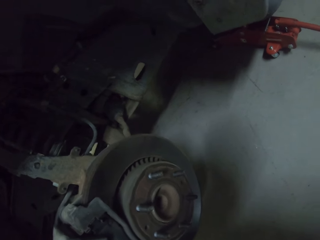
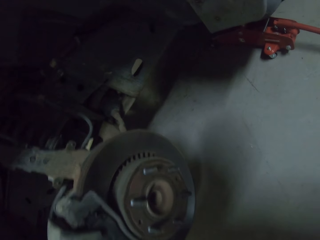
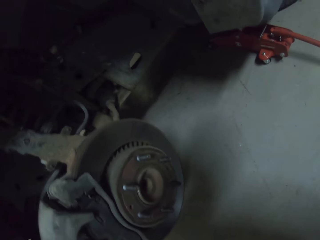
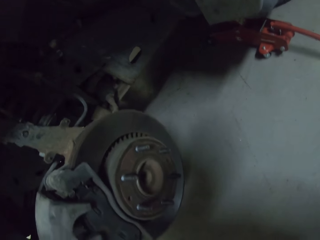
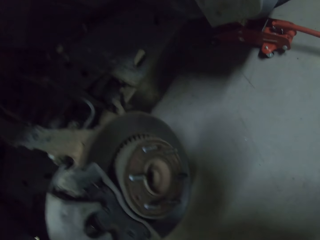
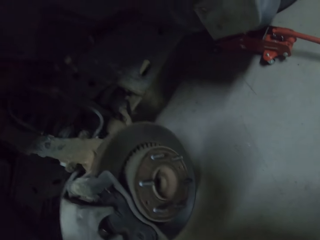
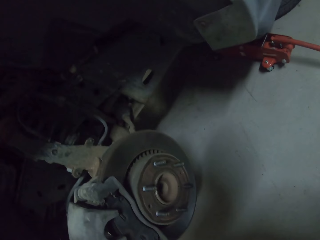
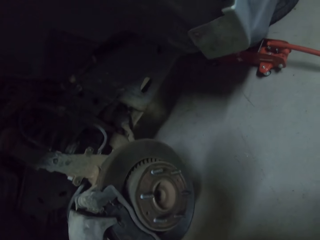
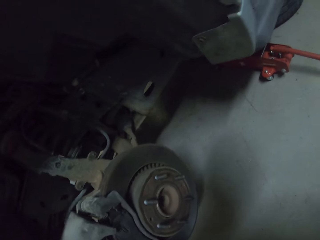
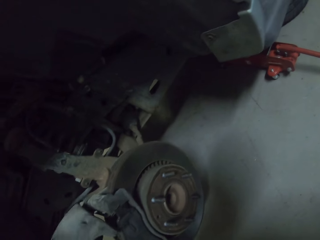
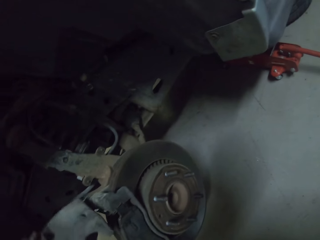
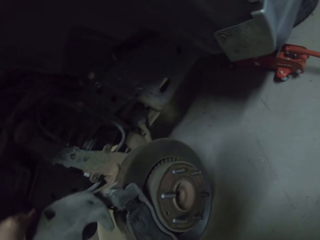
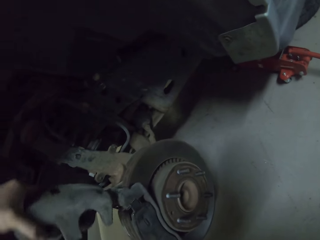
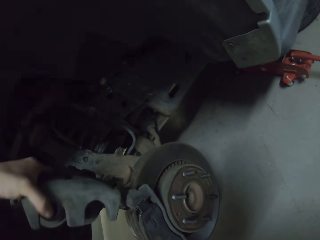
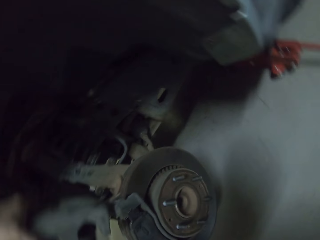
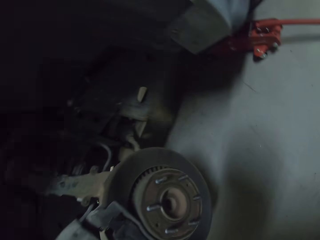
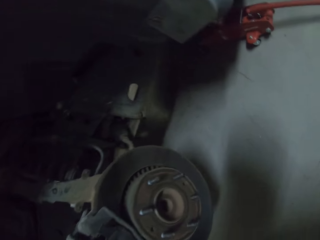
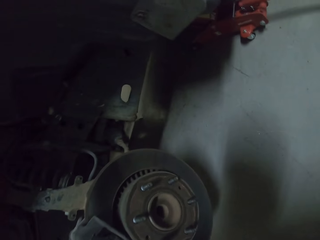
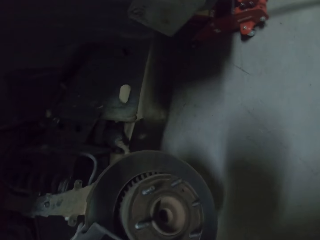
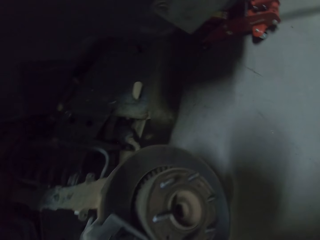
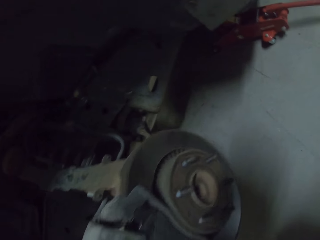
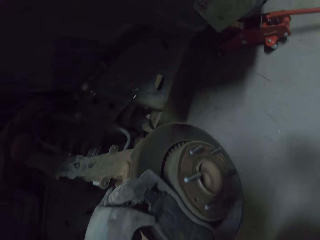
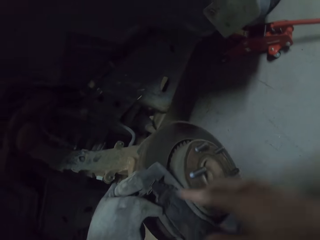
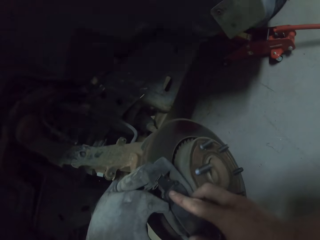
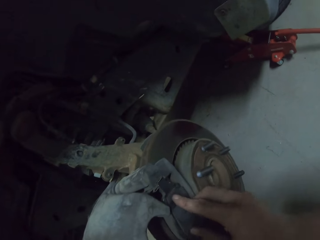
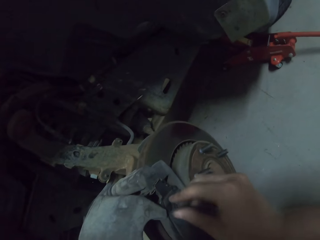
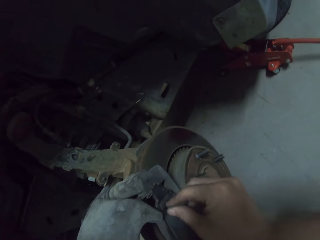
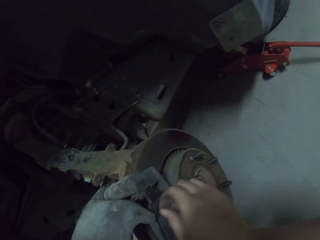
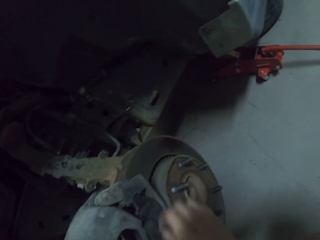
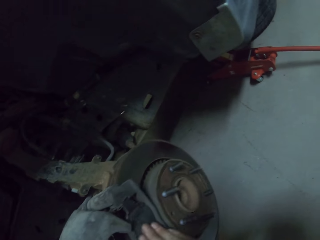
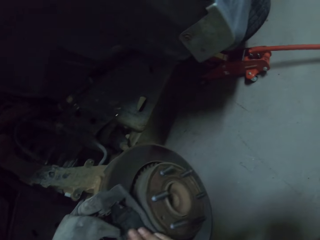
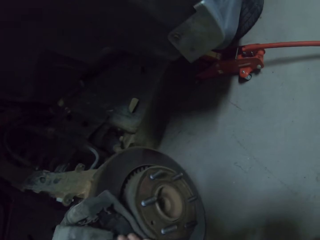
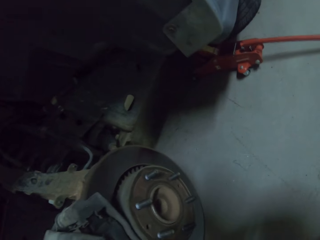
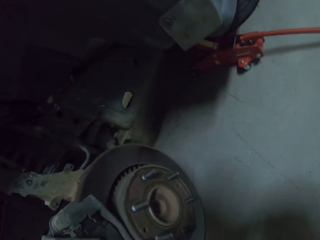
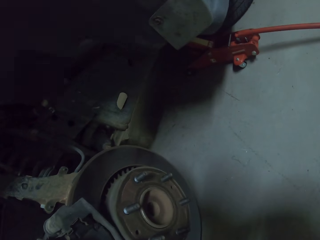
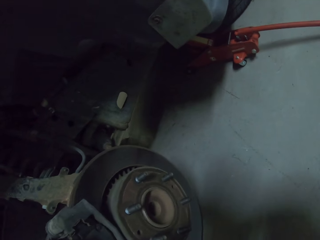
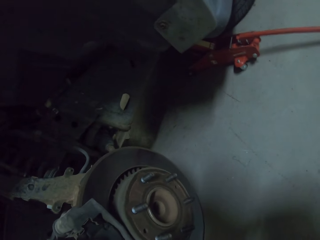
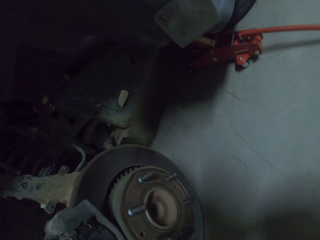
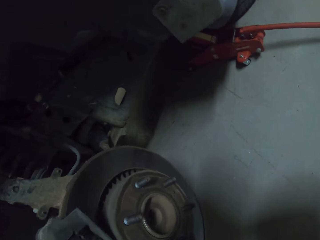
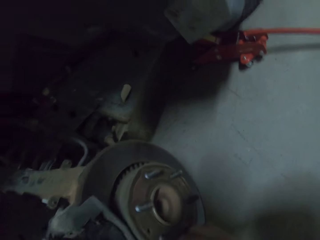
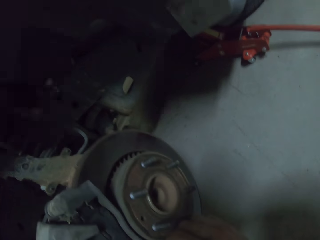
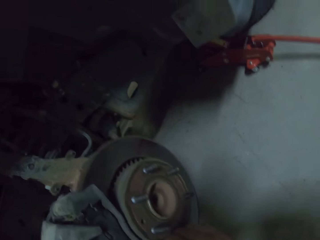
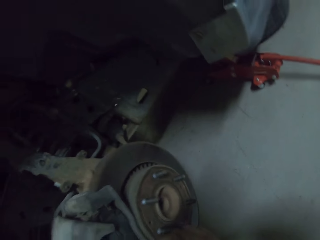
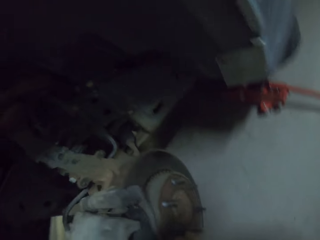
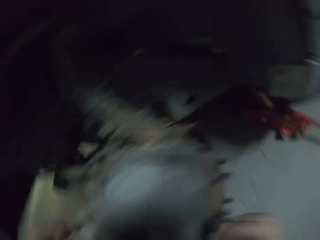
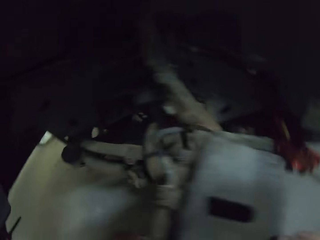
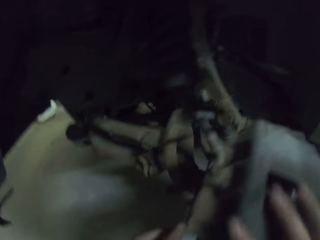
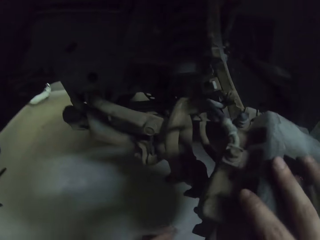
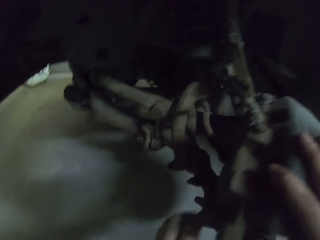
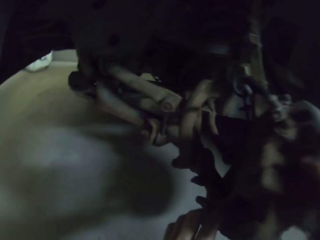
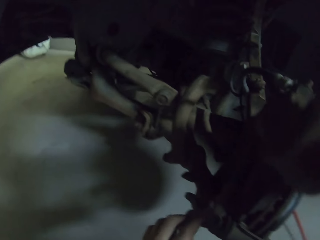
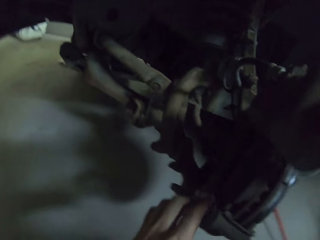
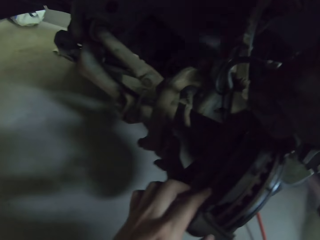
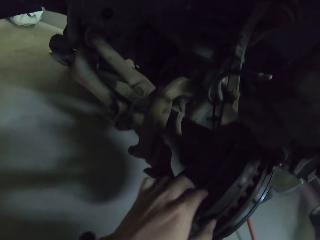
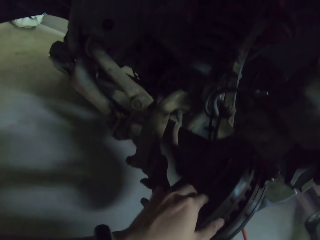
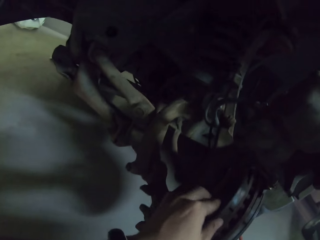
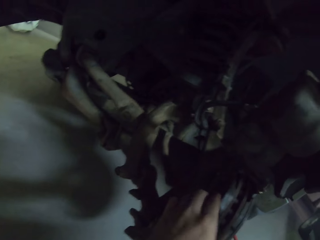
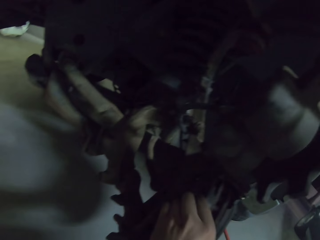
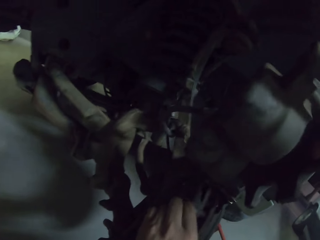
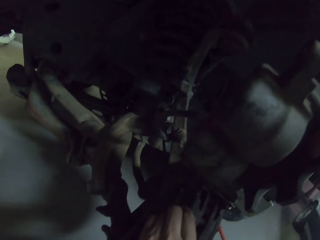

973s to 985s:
The camera wearer moves an object. They move a hand. They look around the garage. They open something.

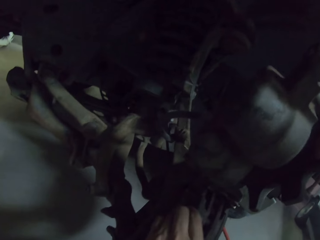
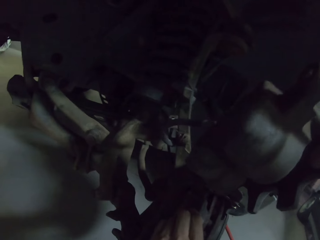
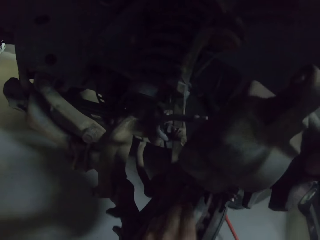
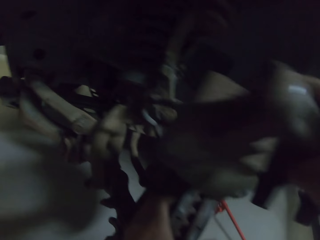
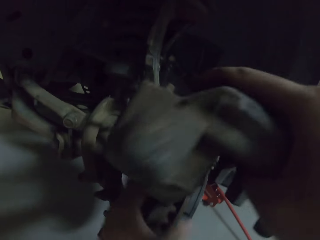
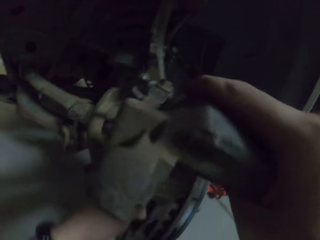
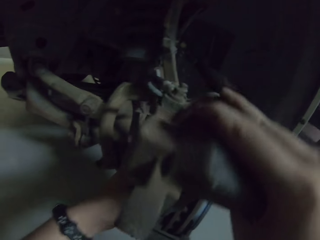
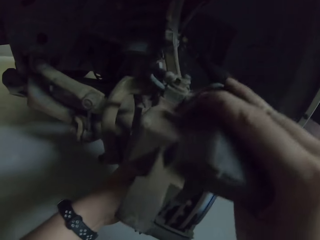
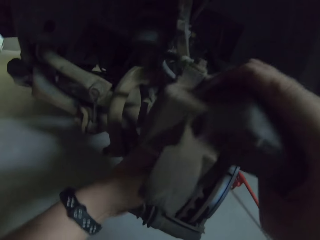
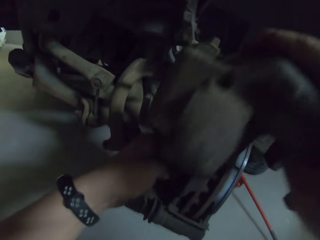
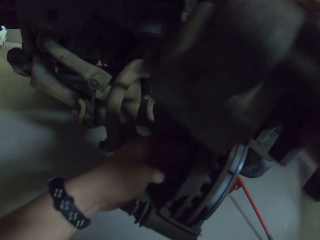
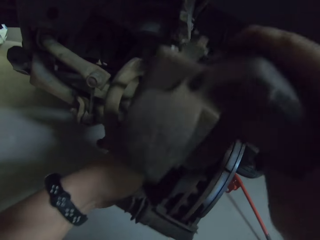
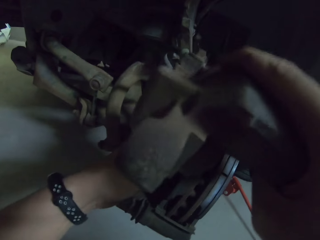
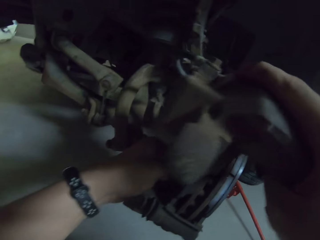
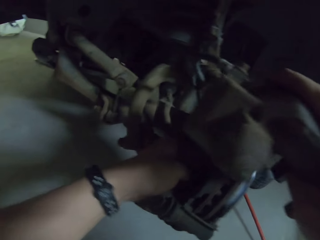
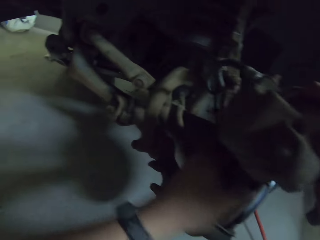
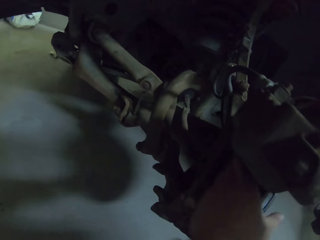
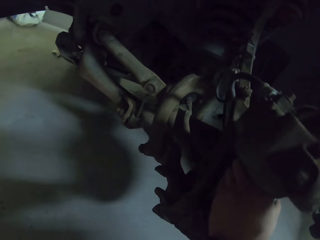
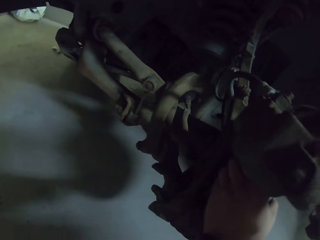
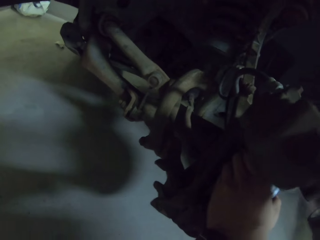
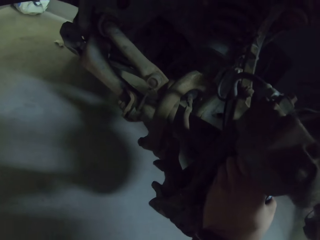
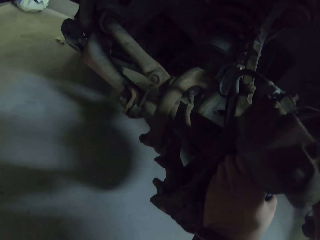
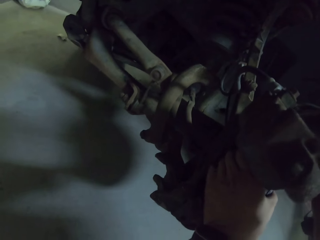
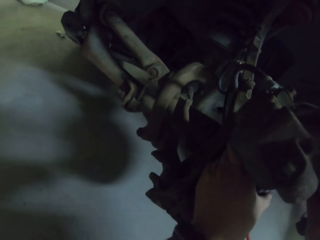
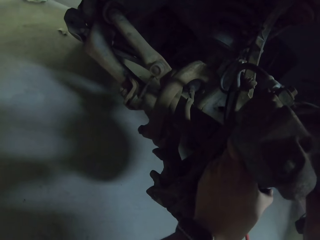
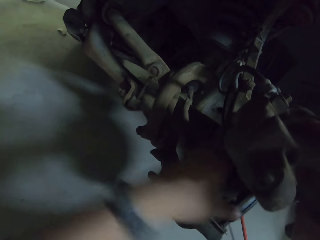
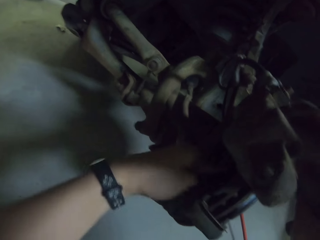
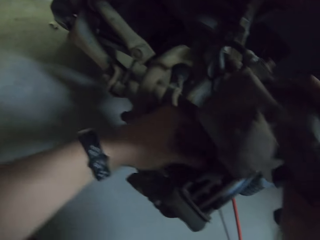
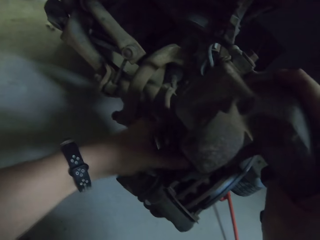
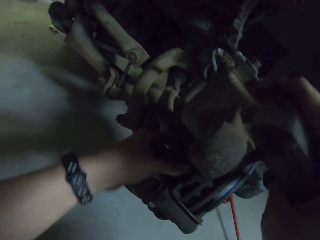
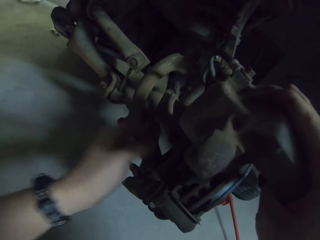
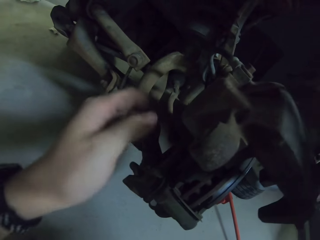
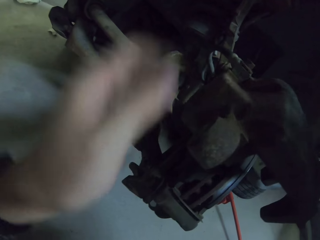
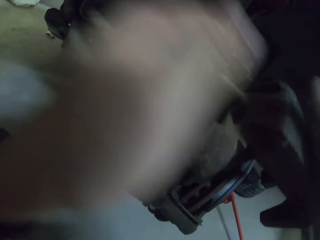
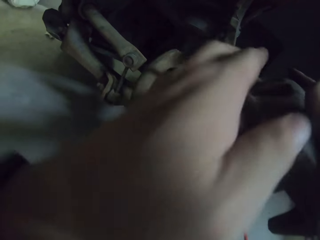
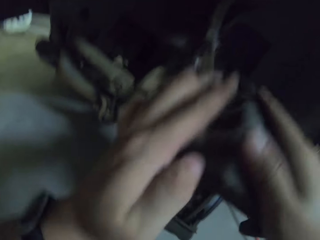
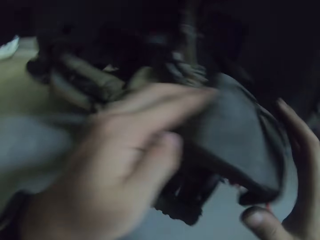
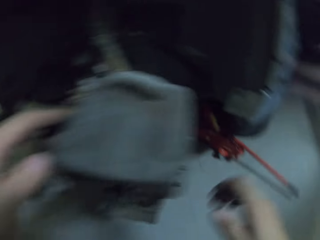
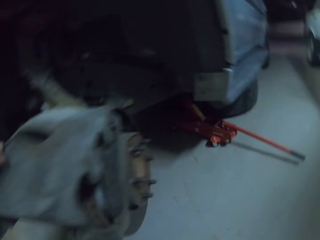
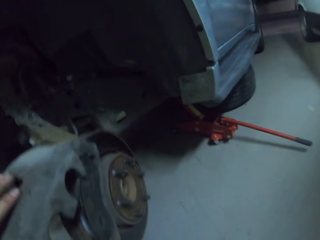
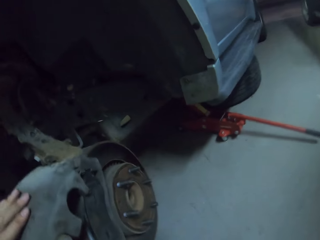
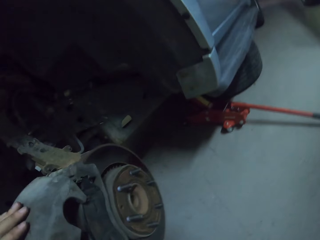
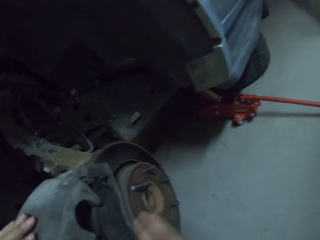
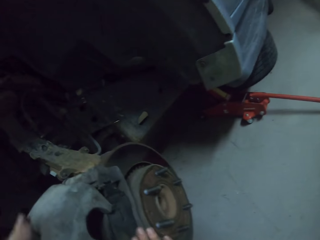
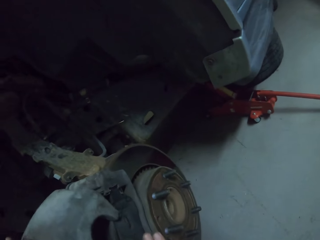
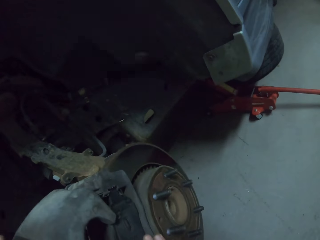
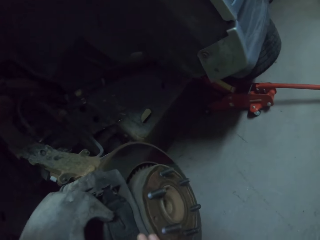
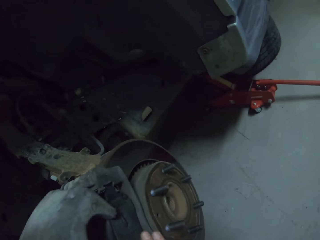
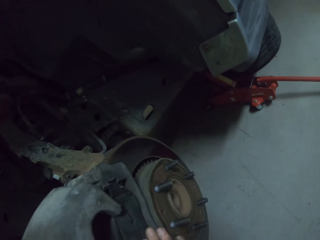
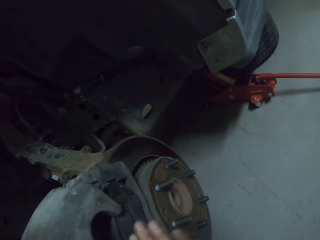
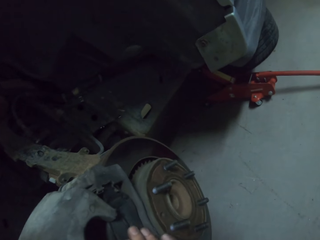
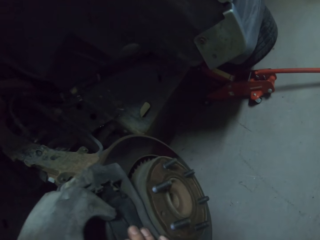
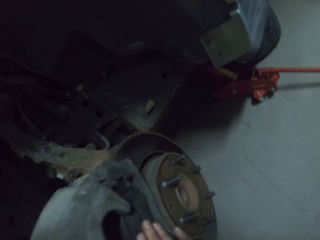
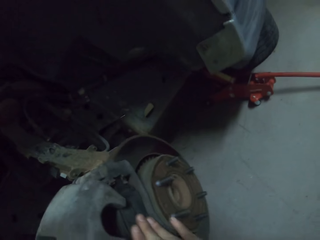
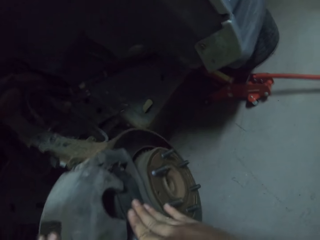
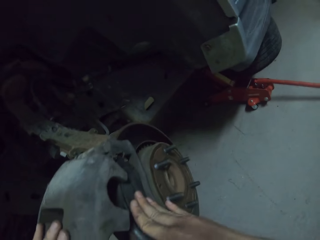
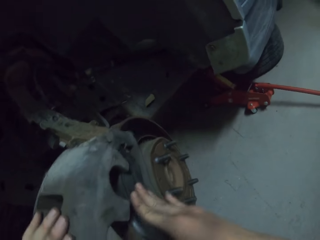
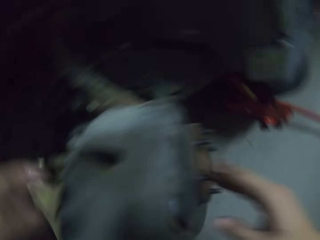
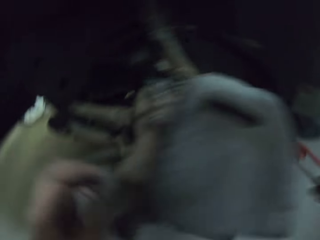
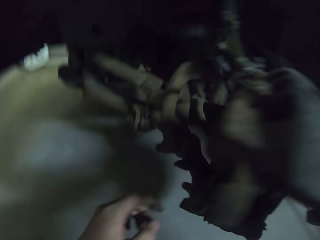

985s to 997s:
The camera wearer holds the car. They move an object. They move a hand around the car. They hold something. They move a hand.
